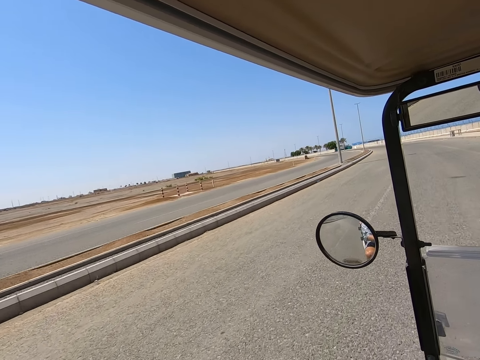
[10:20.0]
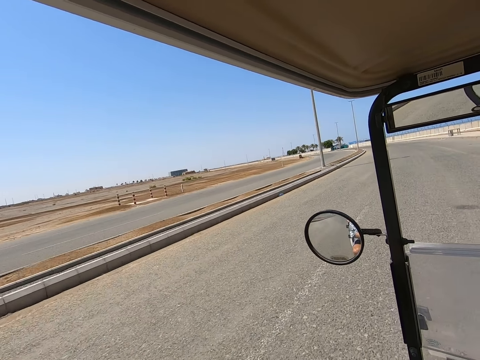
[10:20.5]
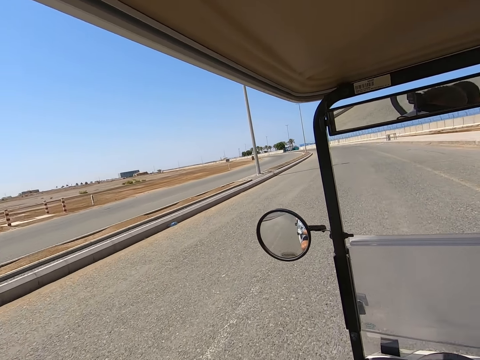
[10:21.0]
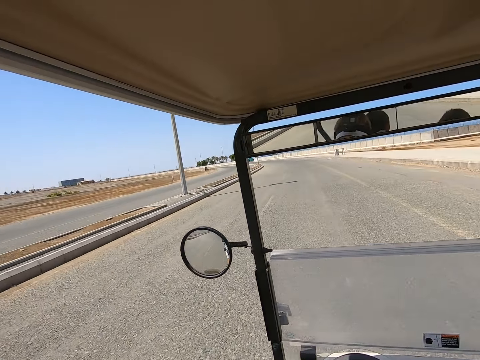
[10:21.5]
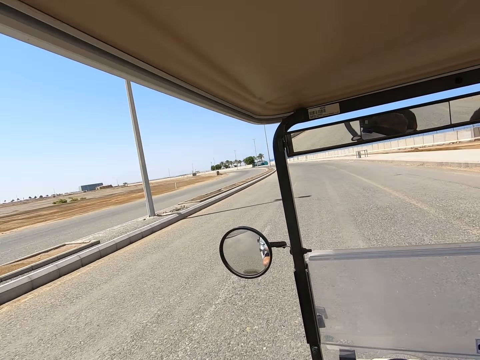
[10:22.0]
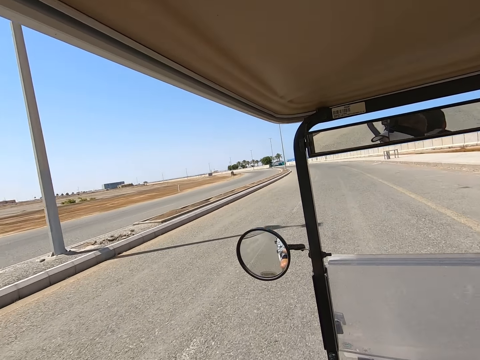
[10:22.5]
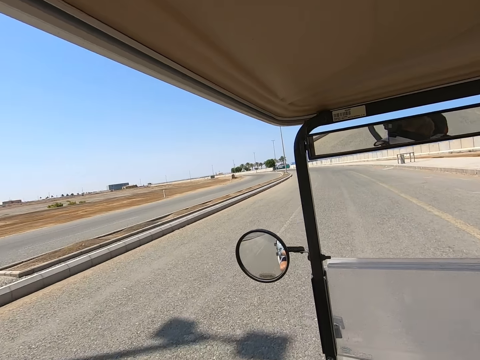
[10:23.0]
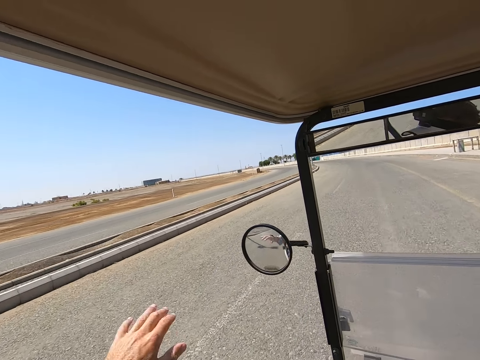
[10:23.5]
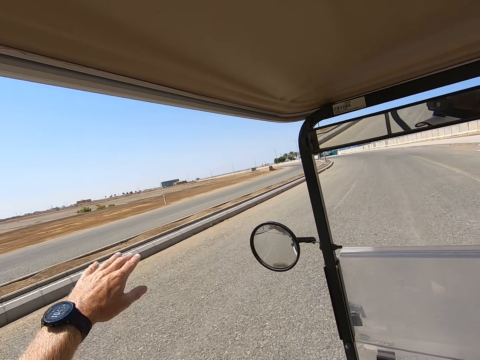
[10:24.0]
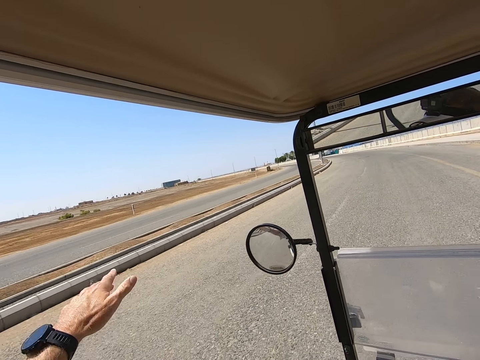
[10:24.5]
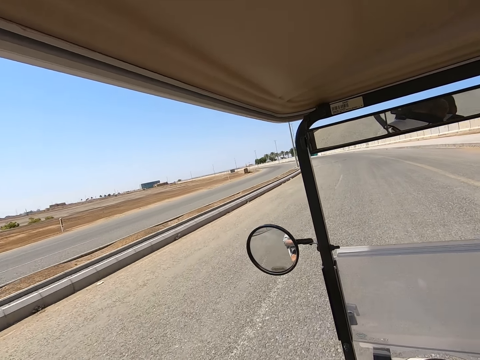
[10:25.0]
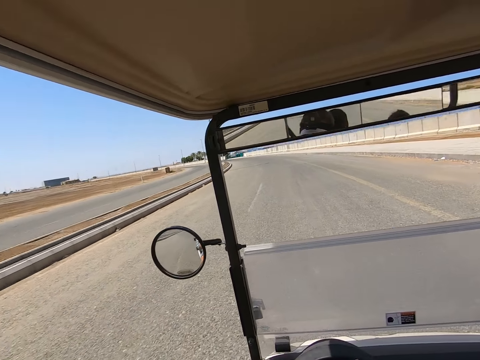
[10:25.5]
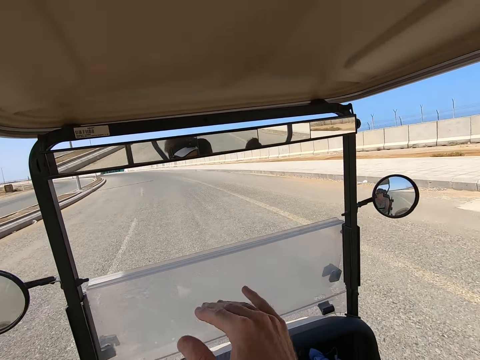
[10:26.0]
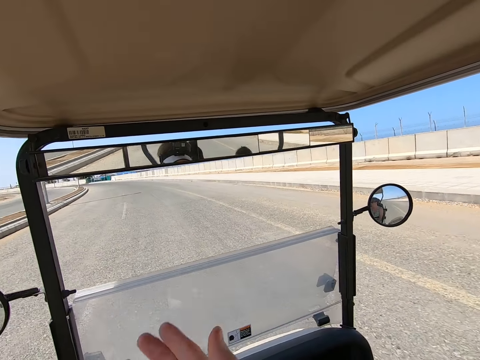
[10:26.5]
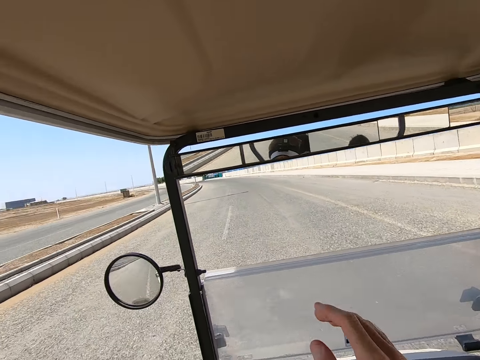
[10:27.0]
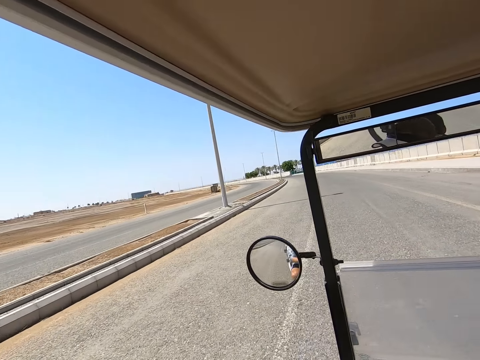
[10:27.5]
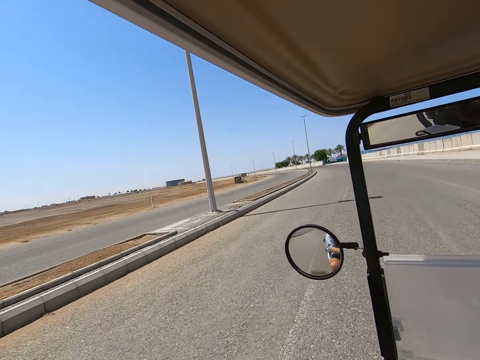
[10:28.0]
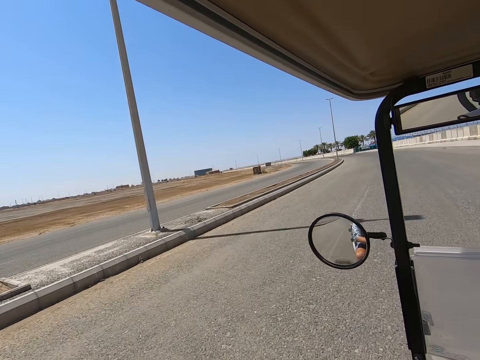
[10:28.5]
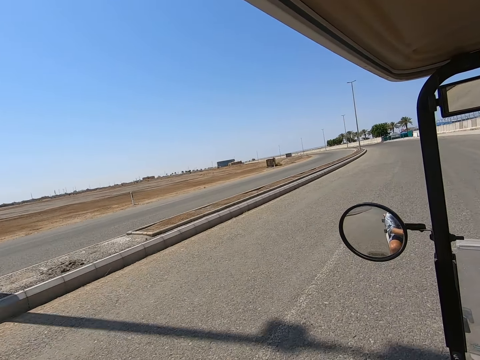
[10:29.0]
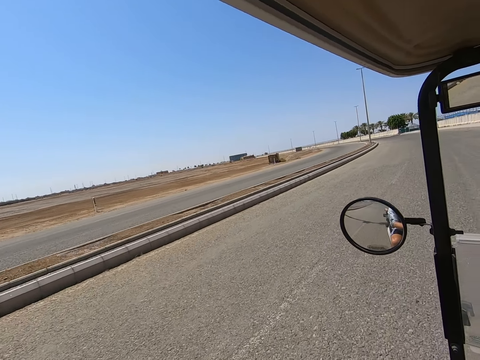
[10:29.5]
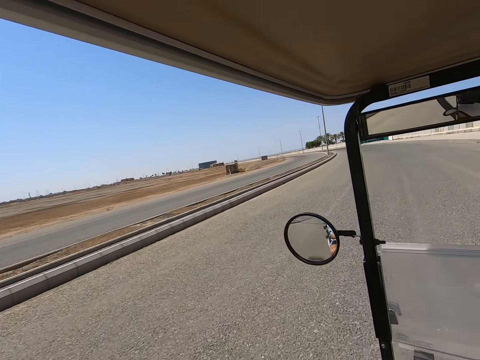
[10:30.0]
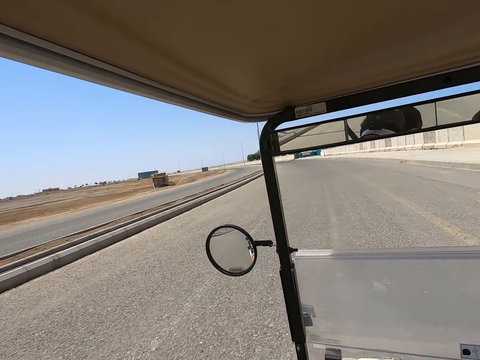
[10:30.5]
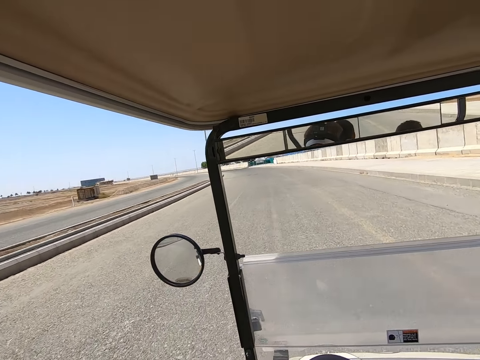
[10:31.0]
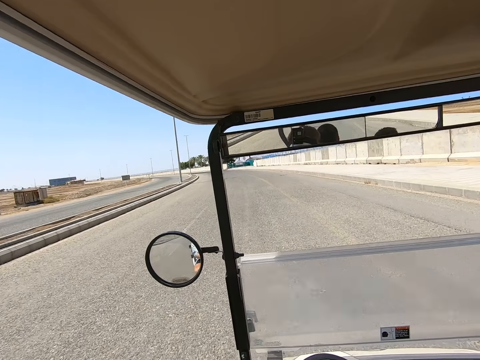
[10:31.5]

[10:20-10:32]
The camera wearer waves with the left hand. He moves his hands around while driving. He gestures with the right finger.
